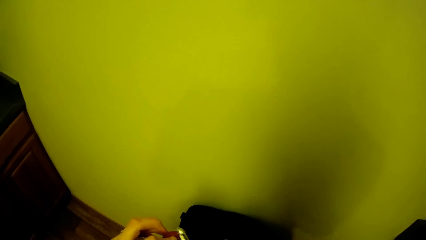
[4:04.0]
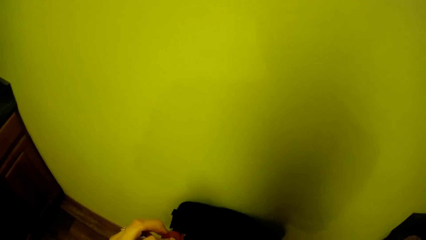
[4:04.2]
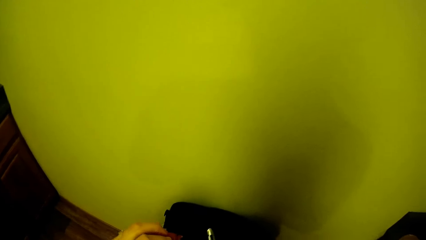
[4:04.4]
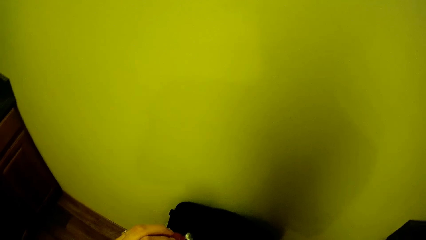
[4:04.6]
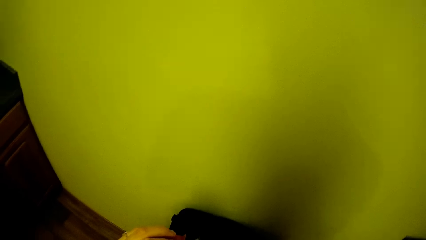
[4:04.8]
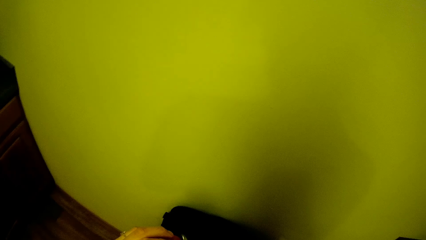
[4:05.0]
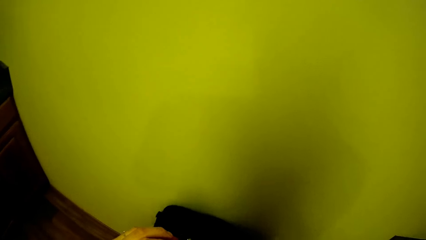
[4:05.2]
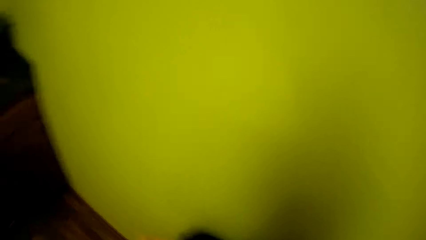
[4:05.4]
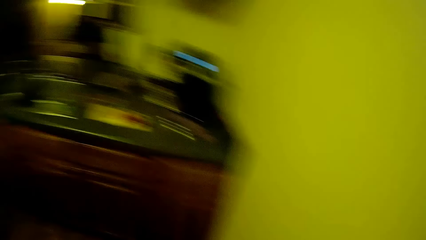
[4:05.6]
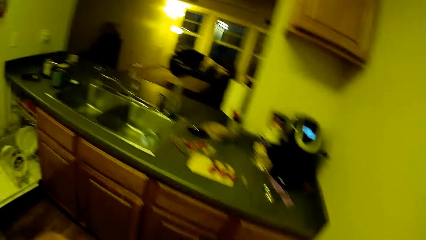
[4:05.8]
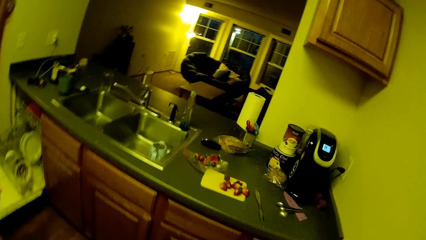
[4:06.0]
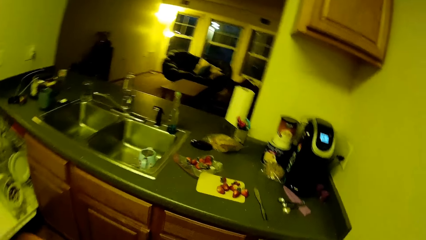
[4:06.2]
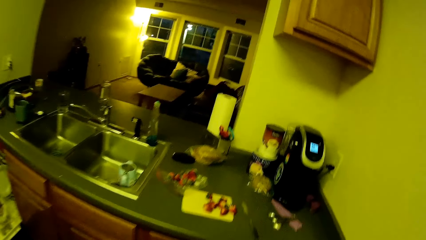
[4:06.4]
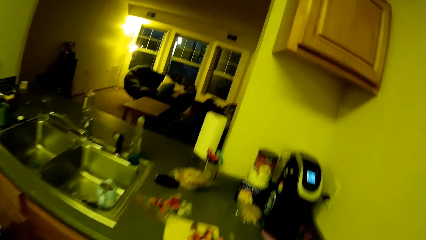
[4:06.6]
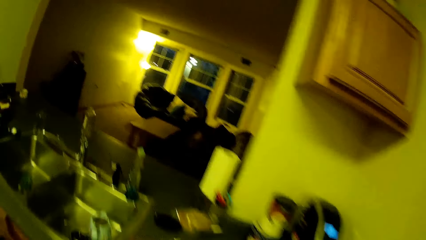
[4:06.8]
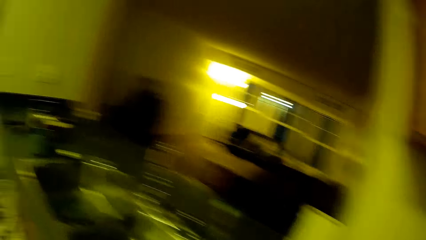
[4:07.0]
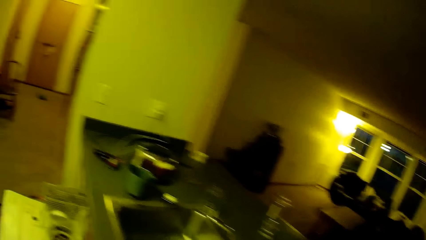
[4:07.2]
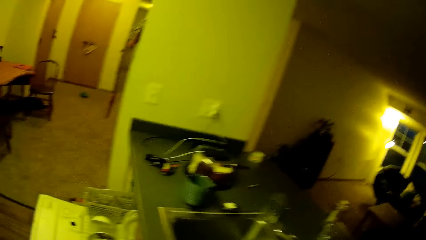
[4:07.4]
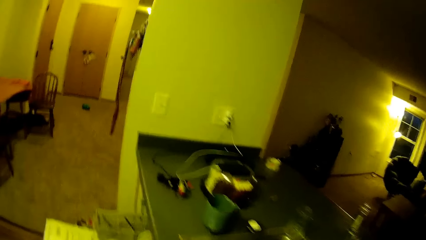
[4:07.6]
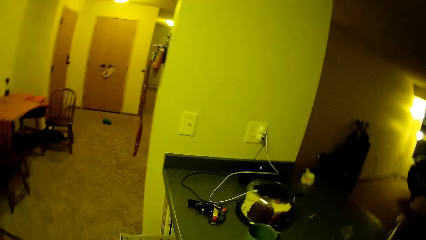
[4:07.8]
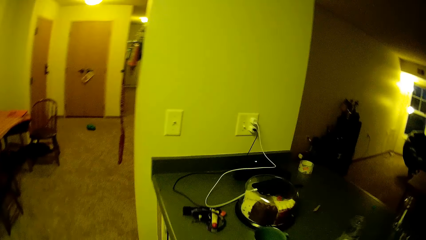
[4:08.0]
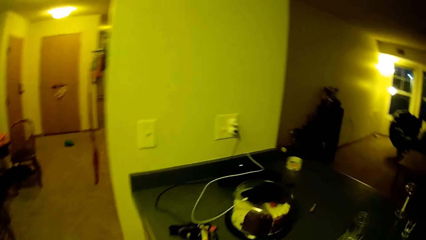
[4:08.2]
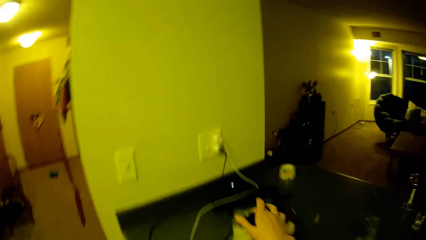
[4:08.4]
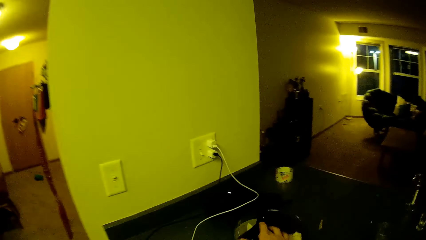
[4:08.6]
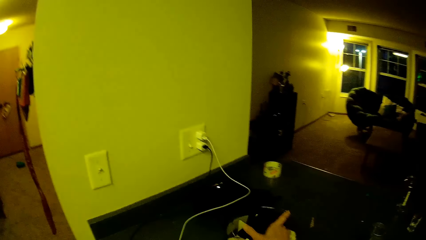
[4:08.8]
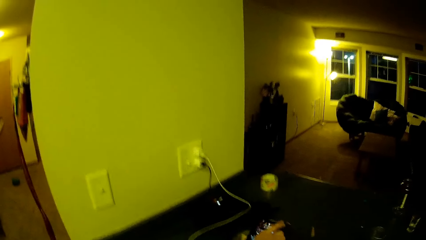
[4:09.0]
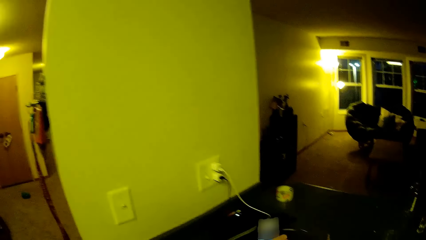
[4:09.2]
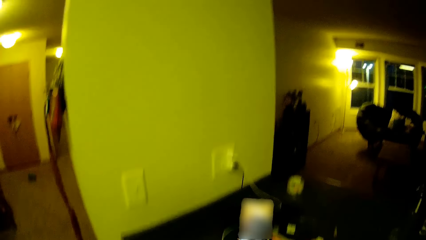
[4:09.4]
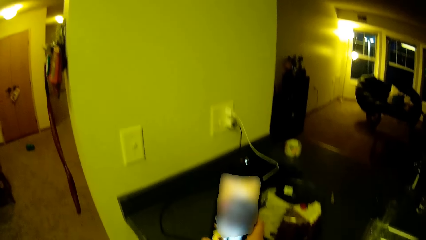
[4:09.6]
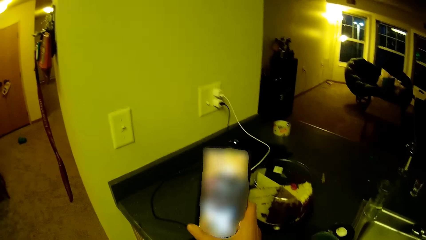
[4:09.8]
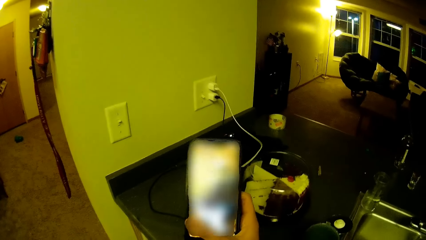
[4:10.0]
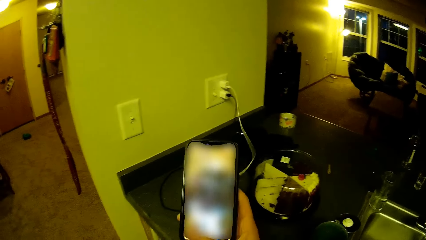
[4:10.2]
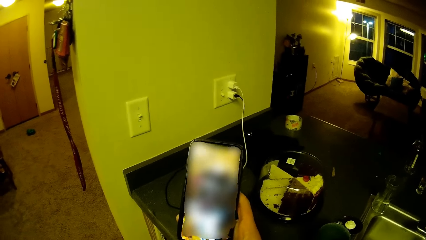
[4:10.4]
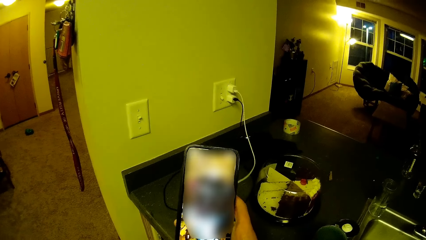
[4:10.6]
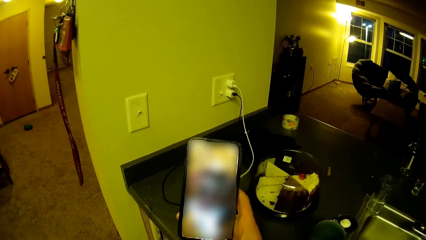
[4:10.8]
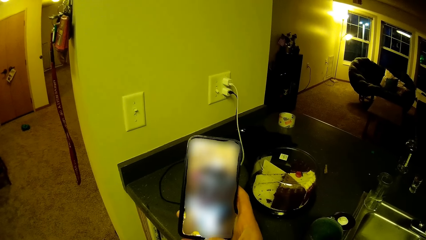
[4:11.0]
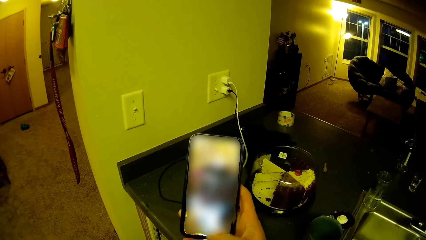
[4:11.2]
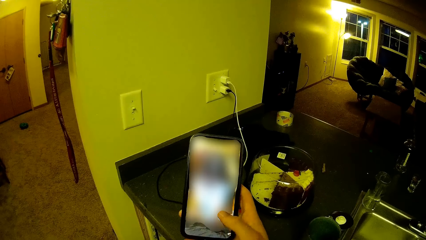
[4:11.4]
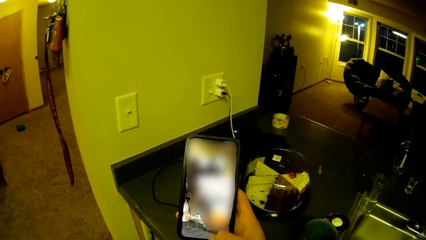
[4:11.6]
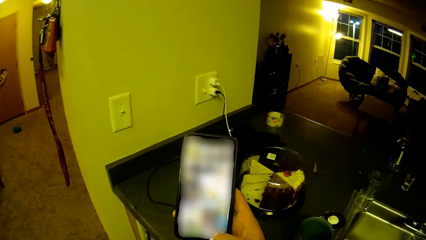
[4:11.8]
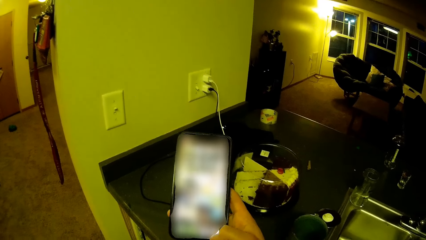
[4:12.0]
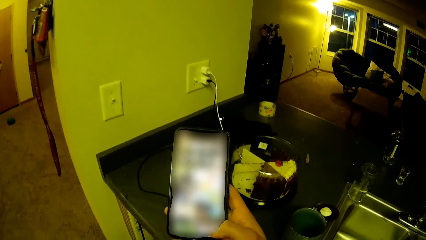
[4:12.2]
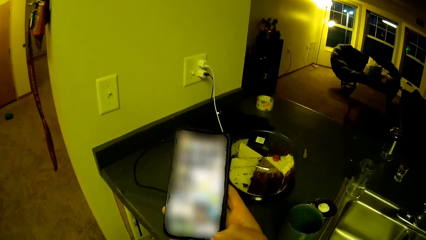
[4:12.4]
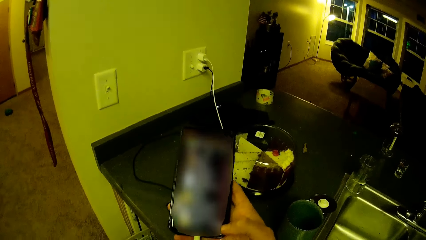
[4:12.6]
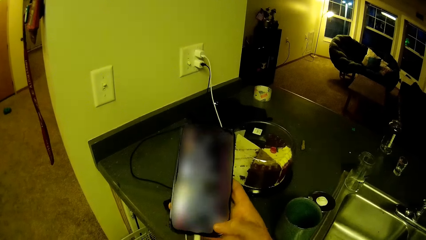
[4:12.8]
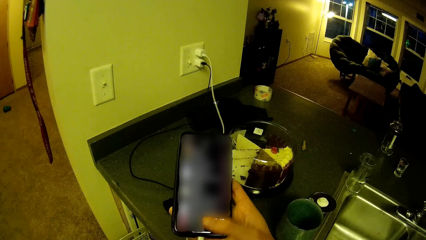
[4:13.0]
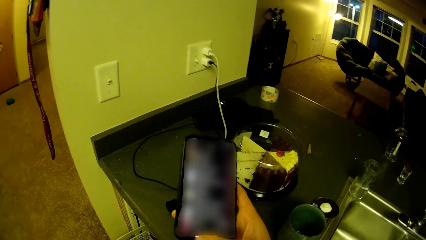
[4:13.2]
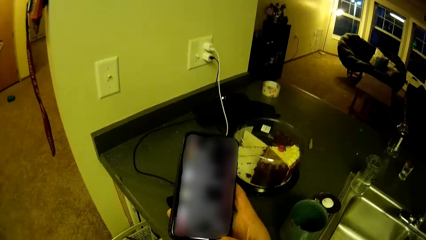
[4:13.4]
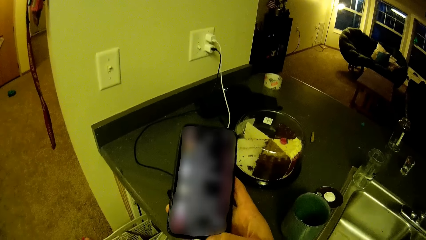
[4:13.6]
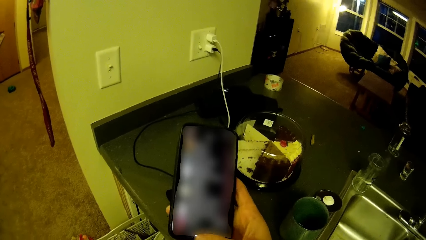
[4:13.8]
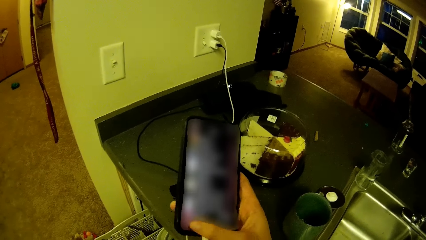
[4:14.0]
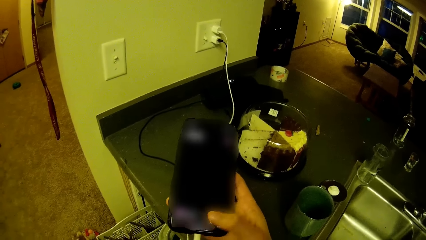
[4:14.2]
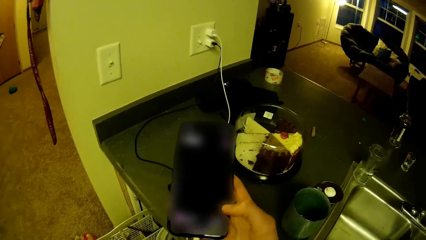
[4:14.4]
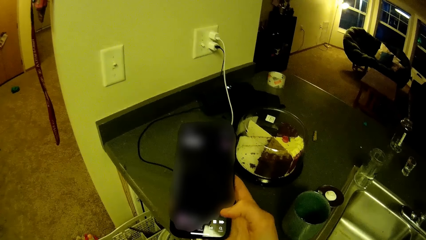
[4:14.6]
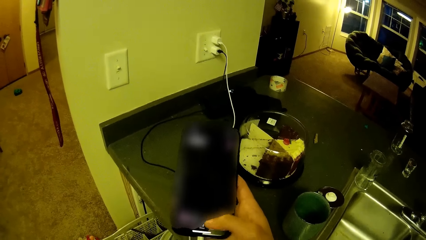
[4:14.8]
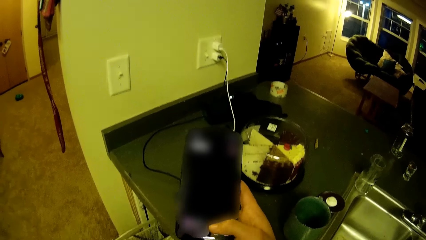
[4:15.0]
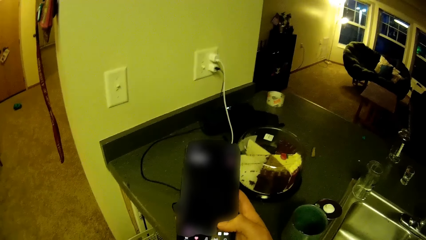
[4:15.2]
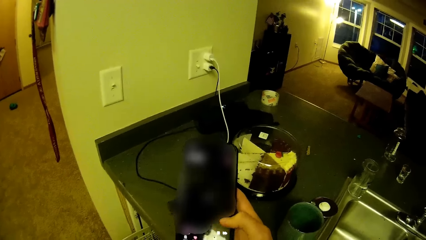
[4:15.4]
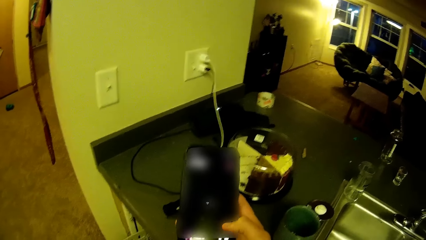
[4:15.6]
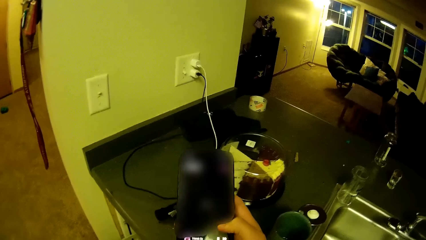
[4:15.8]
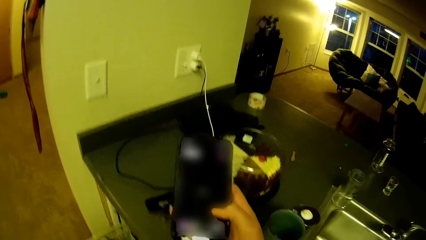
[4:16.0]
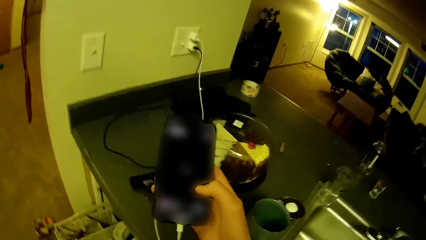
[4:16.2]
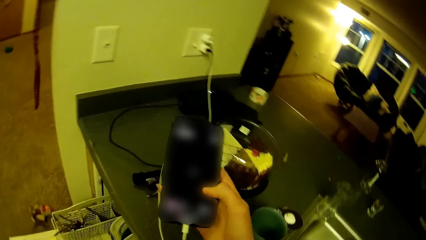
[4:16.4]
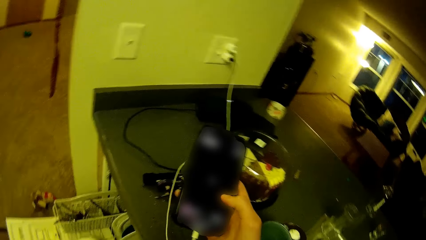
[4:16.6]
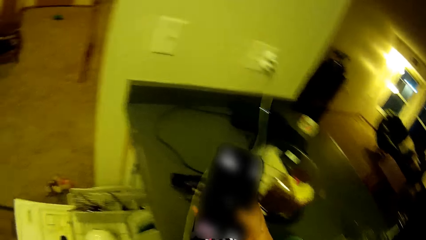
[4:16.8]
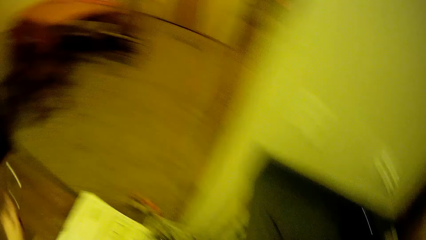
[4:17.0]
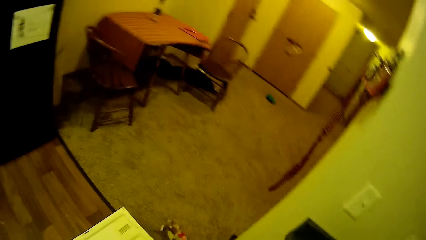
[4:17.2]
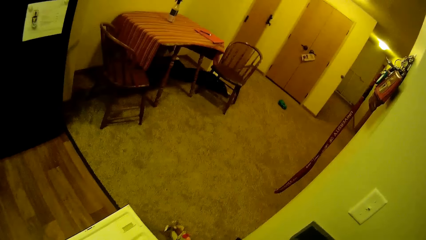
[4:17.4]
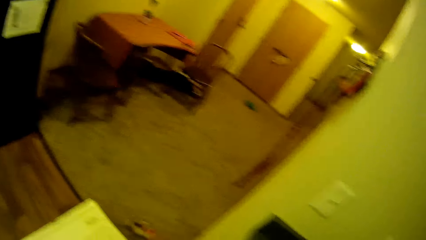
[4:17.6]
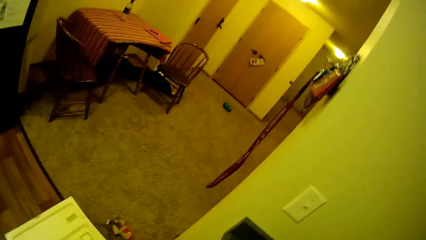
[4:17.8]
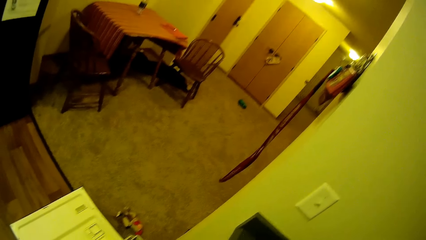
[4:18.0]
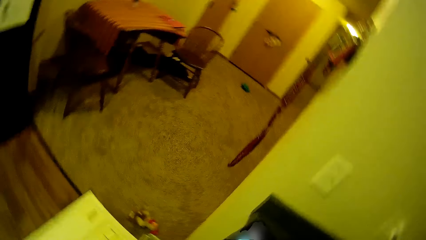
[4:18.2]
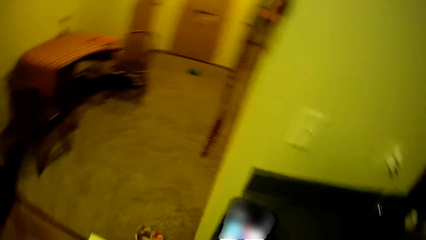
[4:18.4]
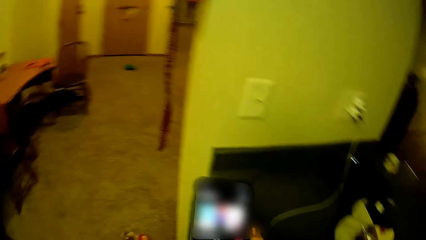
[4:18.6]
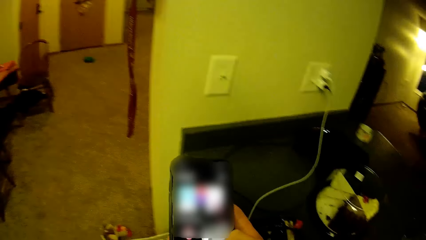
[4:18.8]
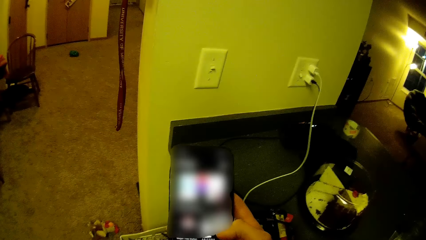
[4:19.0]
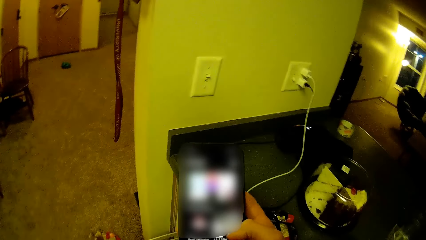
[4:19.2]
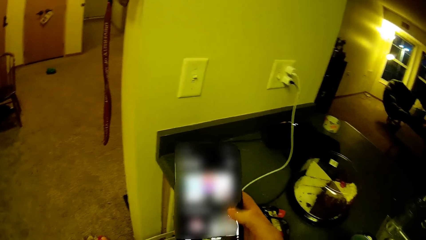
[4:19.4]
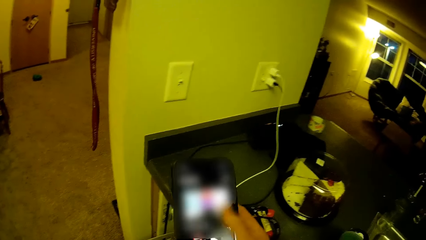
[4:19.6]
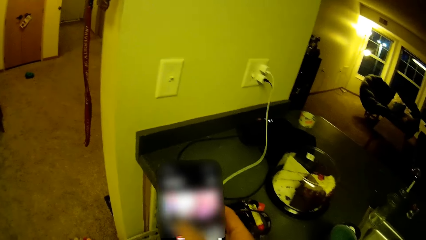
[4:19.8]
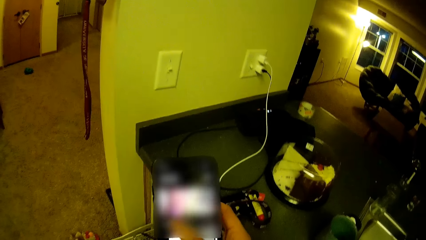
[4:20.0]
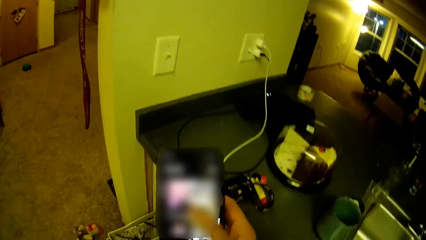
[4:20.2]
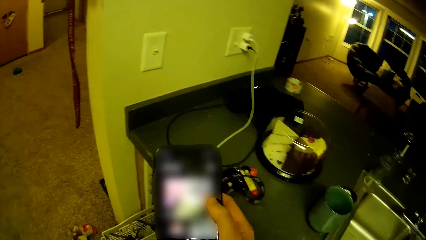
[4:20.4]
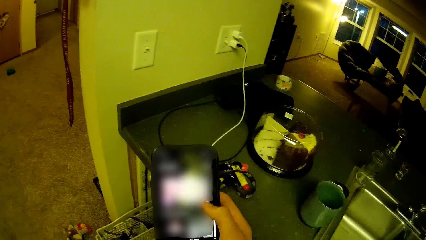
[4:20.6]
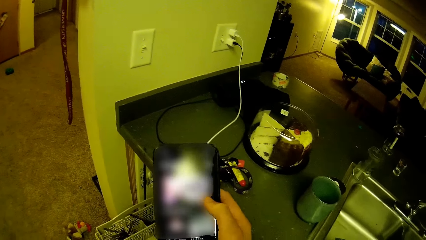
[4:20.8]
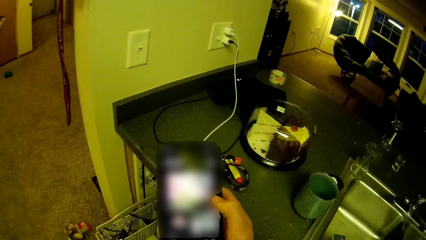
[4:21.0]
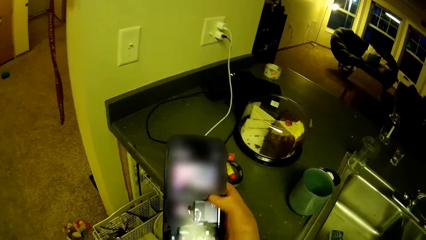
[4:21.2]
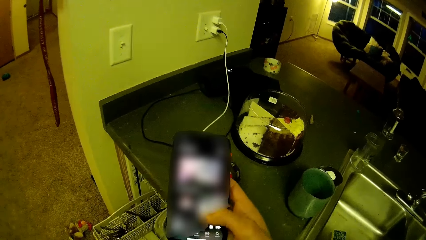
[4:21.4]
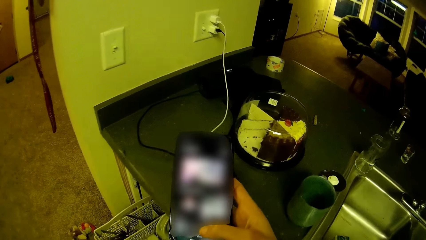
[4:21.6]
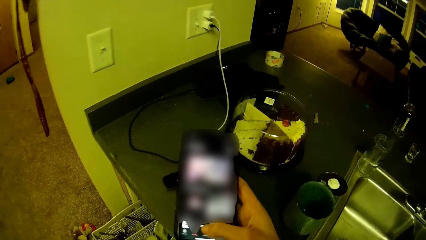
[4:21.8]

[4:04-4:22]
The camera wearer walks to the kitchen cabinet. They pick up the phone from the glass on the kitchen cabinet. They operate the phone. They turn around. They operate the phone.
